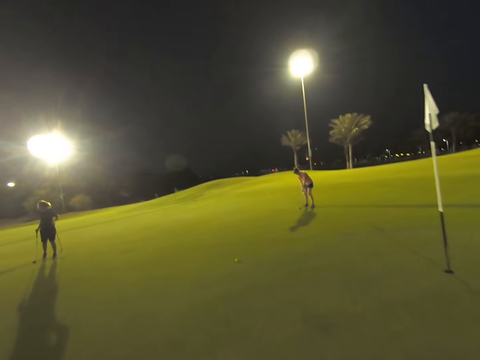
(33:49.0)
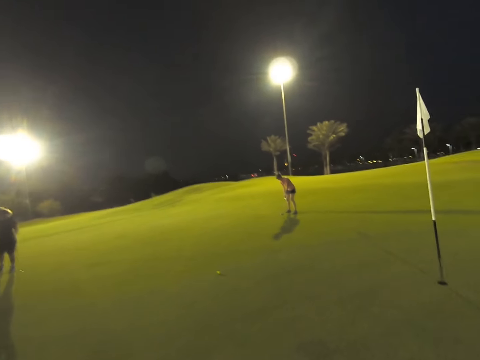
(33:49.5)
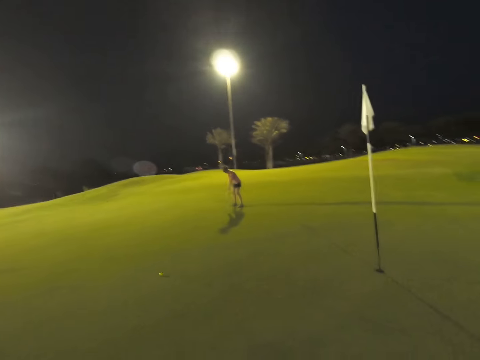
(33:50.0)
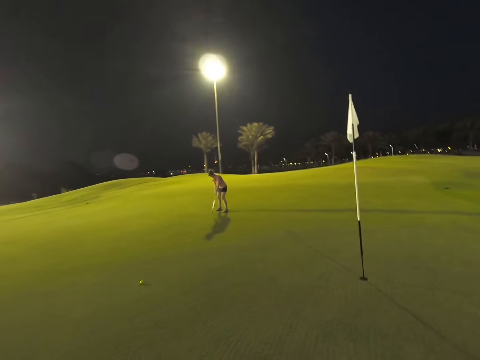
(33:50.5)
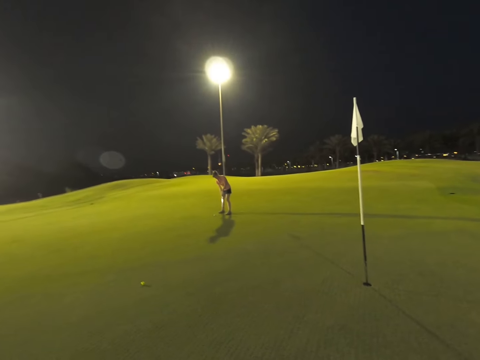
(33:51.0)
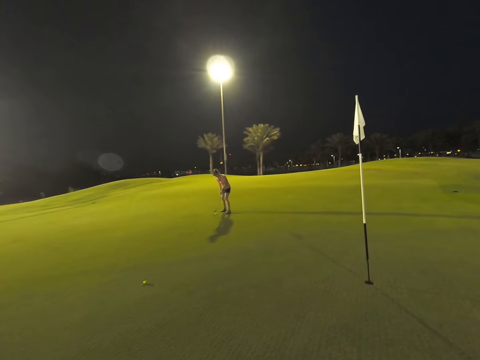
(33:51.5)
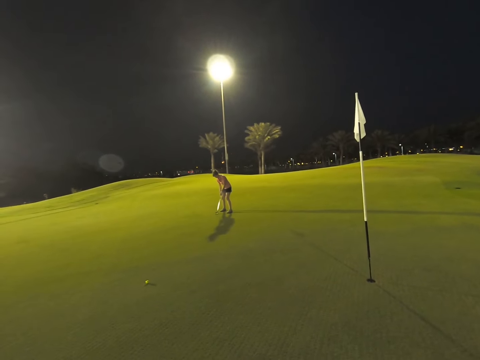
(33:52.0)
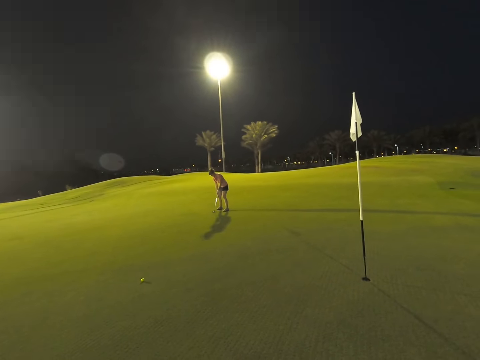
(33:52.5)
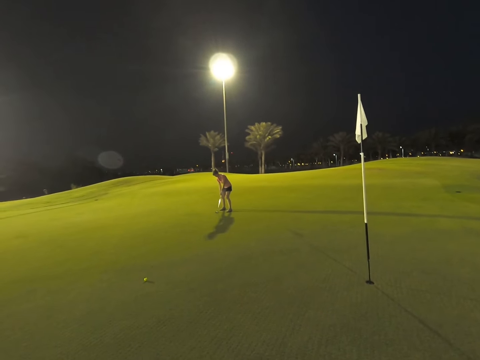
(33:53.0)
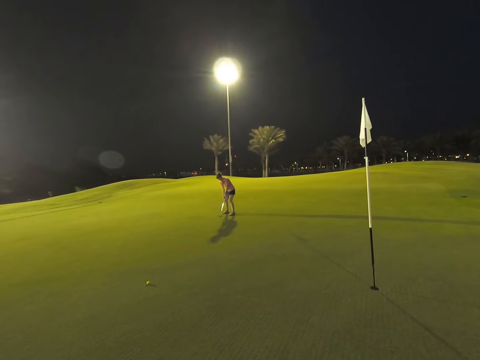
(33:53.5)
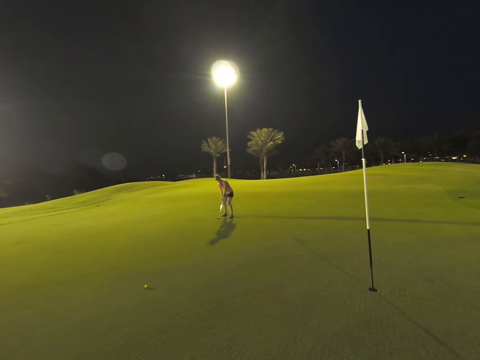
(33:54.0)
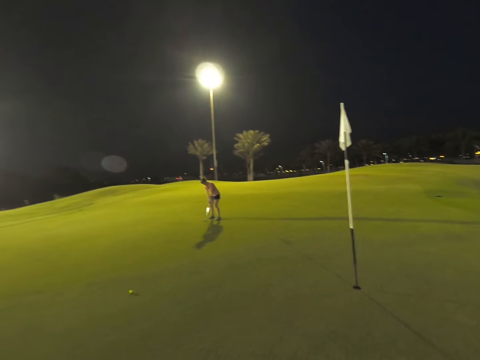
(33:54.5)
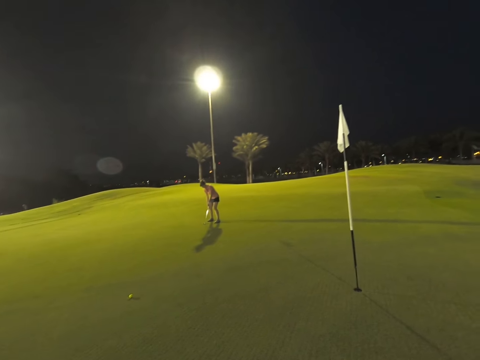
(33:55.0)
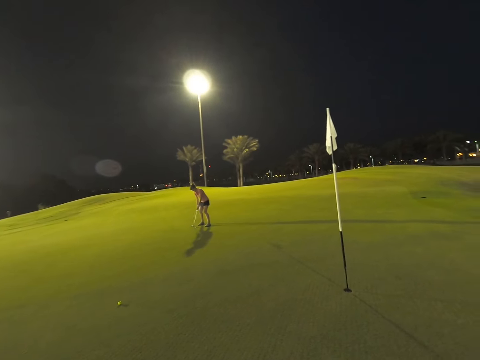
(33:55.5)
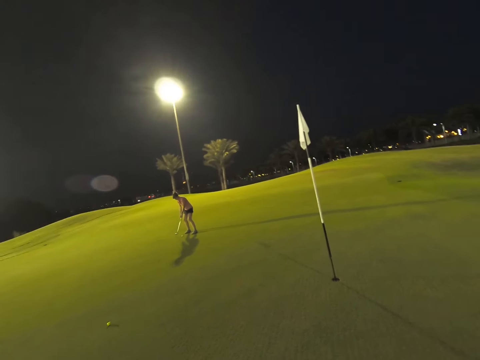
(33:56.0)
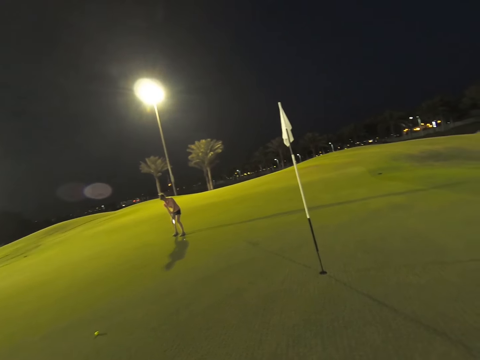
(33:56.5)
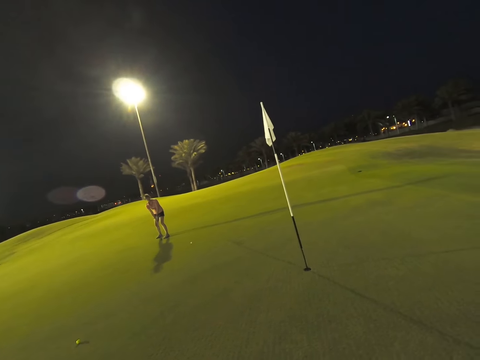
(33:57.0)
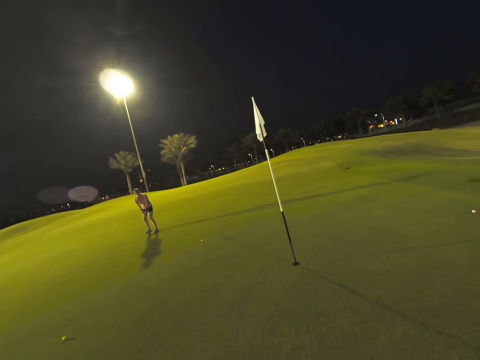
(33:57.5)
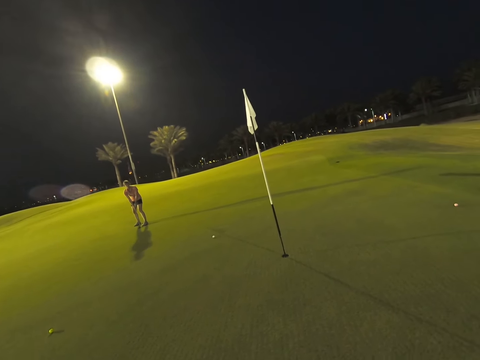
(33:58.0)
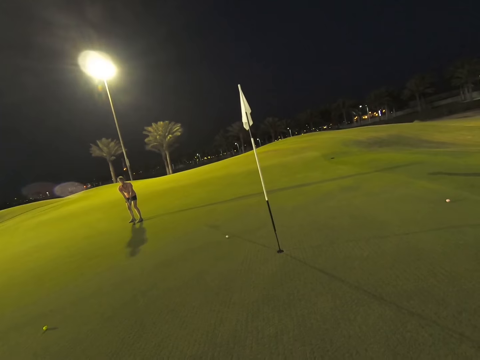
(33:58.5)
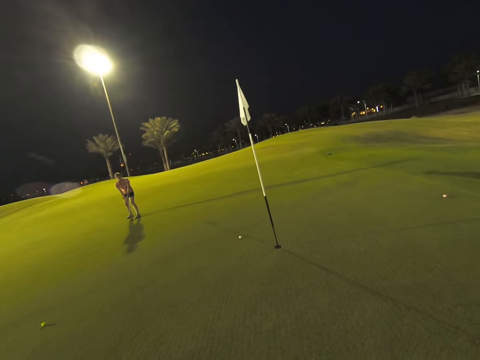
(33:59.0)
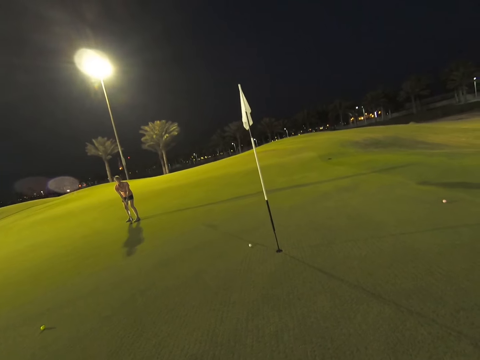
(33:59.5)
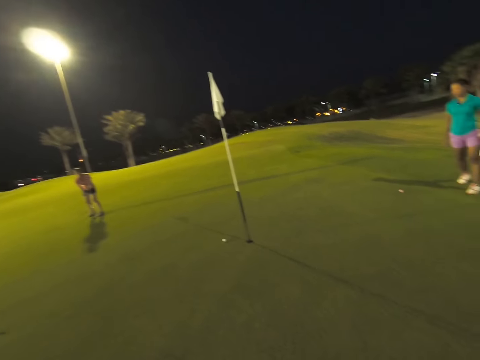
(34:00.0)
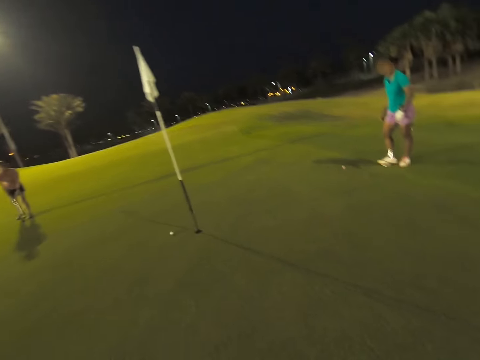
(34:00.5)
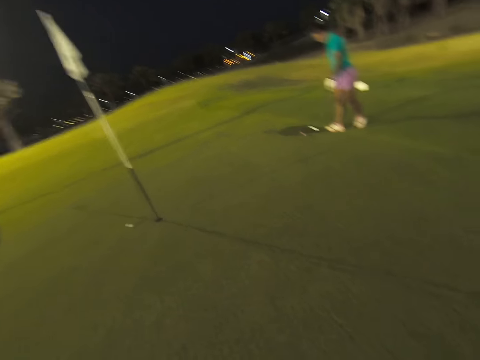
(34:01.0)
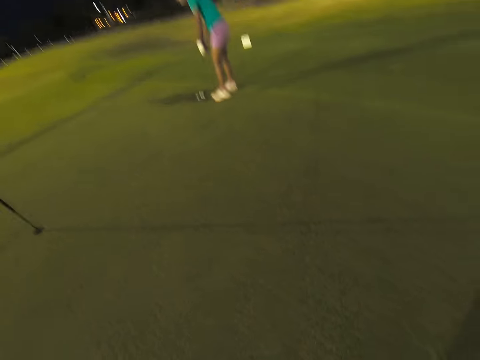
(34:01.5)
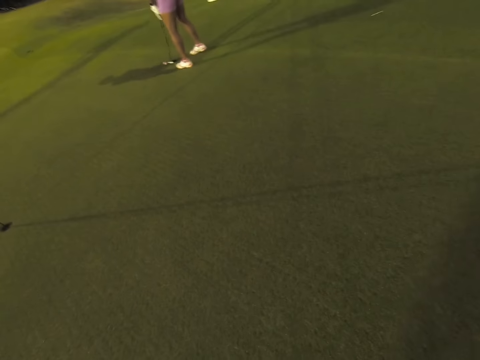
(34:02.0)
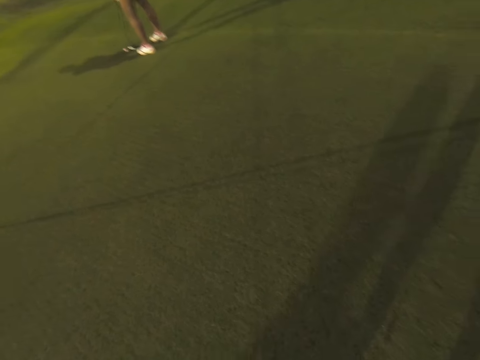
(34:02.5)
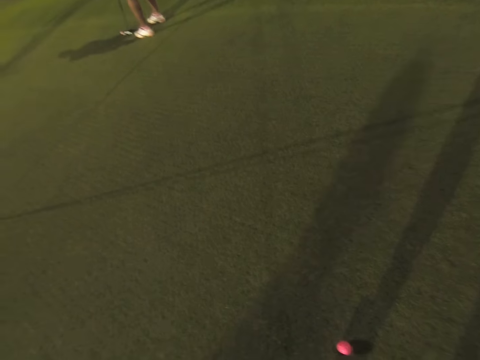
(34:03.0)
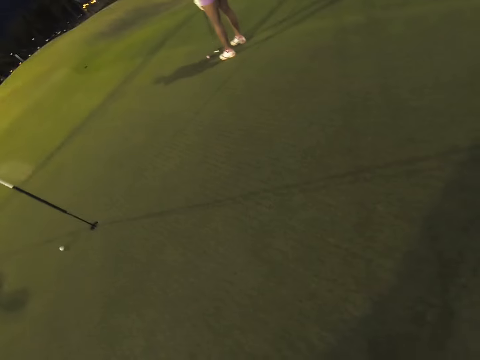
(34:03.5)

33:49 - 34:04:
A woman walks, holds two sticks in her hand. The camera wearer stares around the field. Another woman hits the ball.

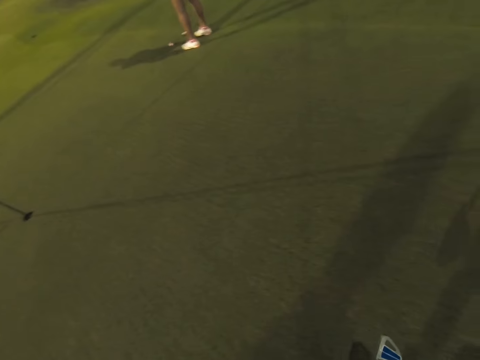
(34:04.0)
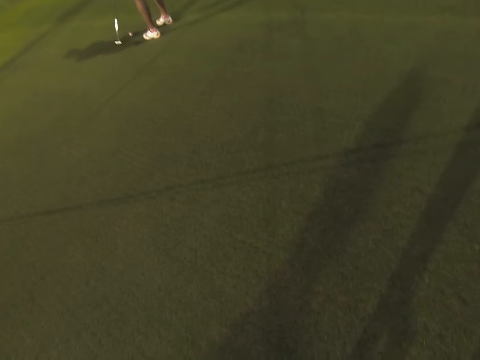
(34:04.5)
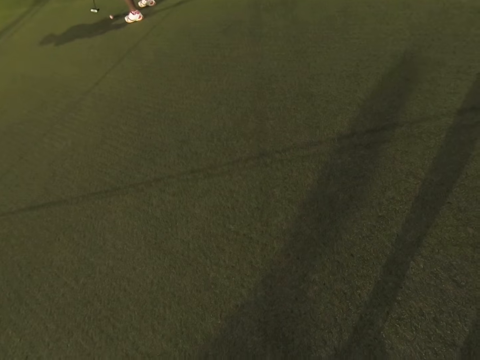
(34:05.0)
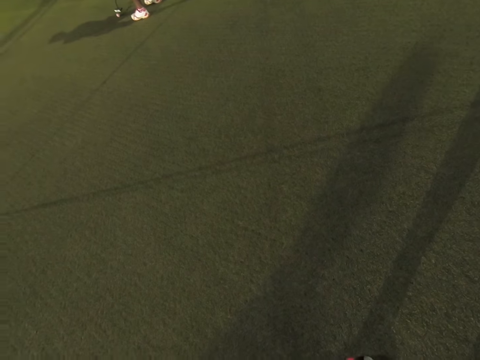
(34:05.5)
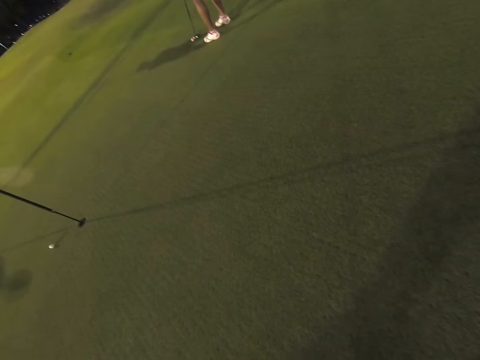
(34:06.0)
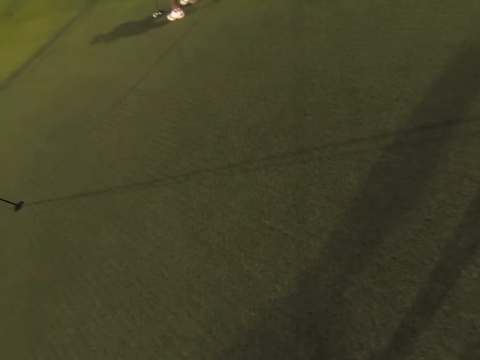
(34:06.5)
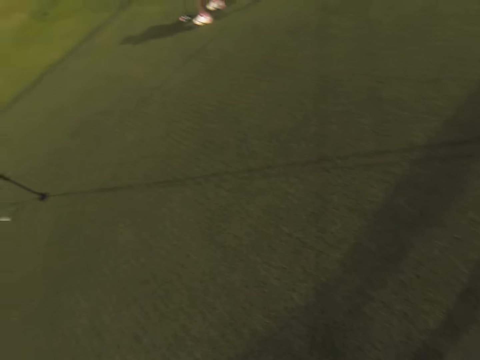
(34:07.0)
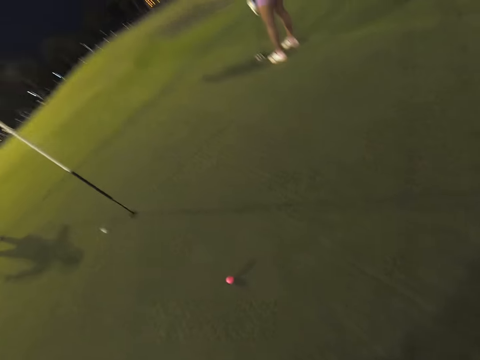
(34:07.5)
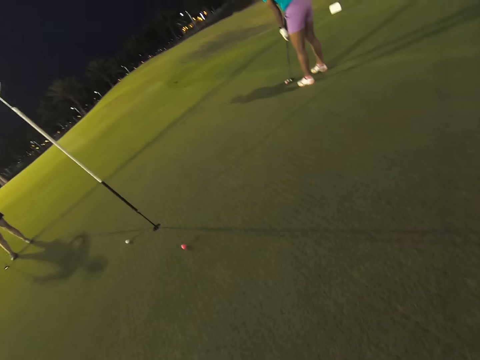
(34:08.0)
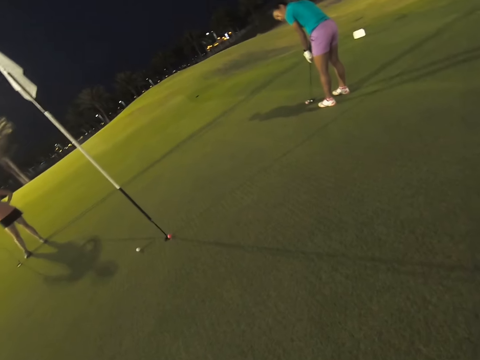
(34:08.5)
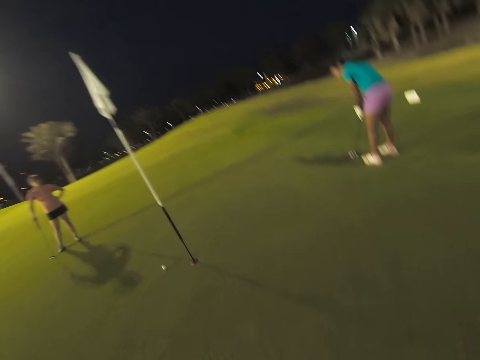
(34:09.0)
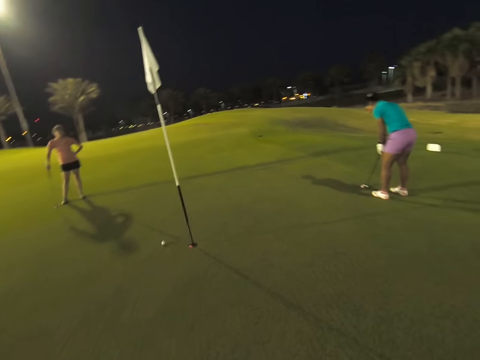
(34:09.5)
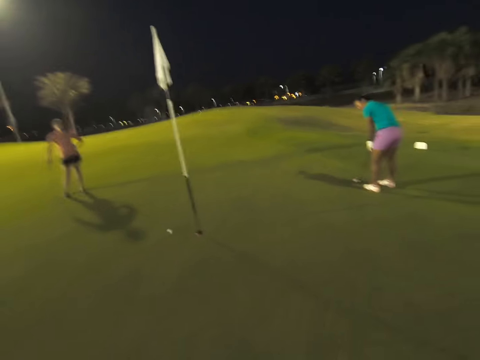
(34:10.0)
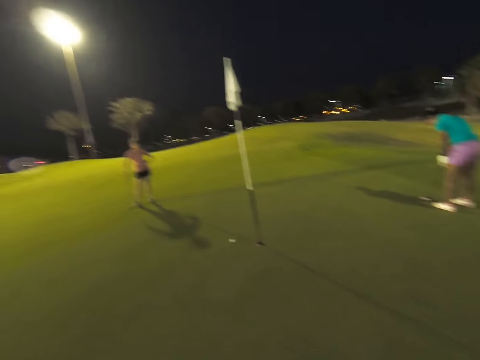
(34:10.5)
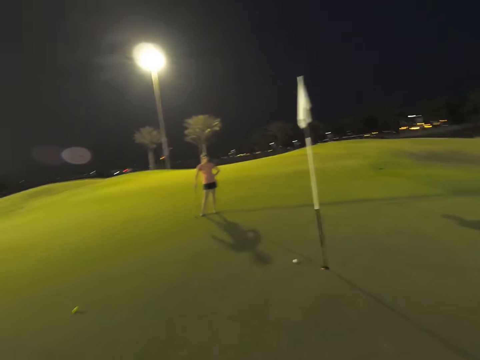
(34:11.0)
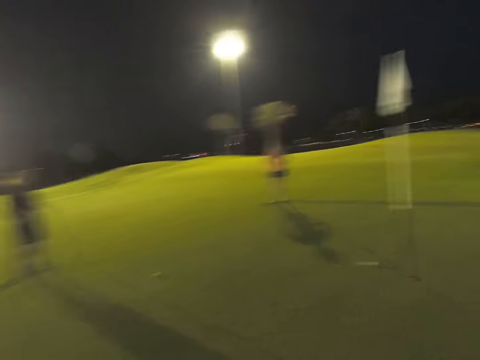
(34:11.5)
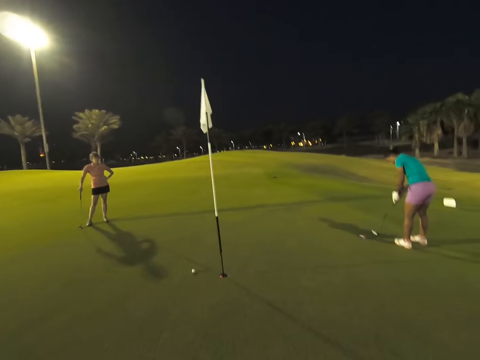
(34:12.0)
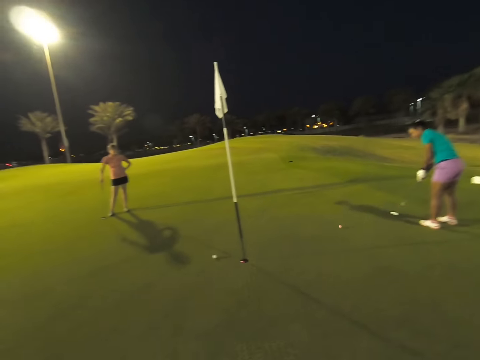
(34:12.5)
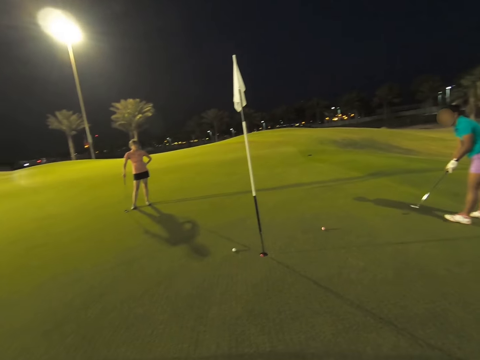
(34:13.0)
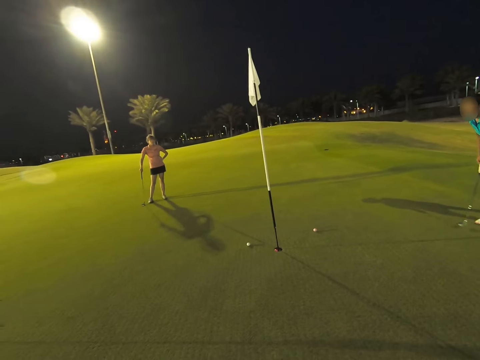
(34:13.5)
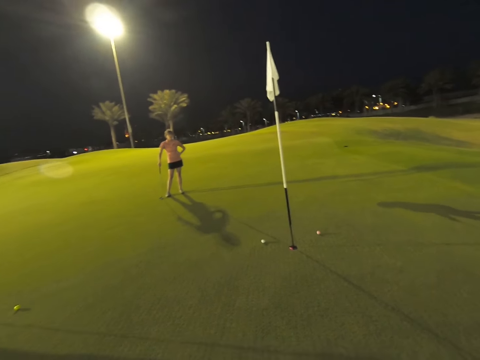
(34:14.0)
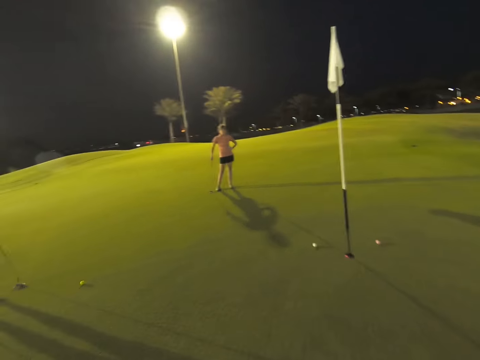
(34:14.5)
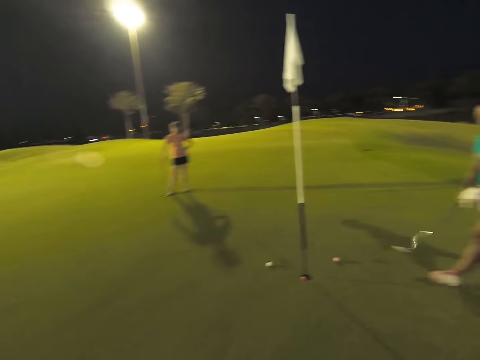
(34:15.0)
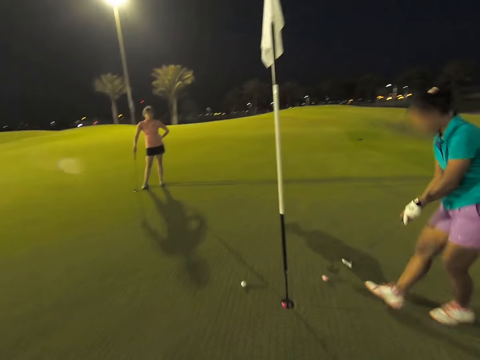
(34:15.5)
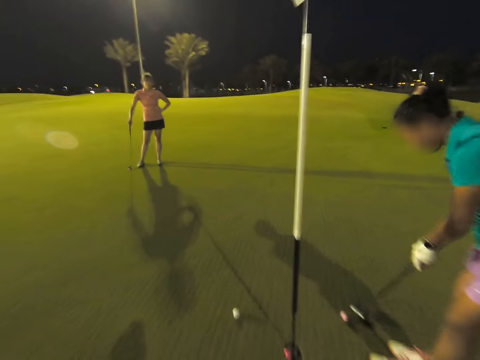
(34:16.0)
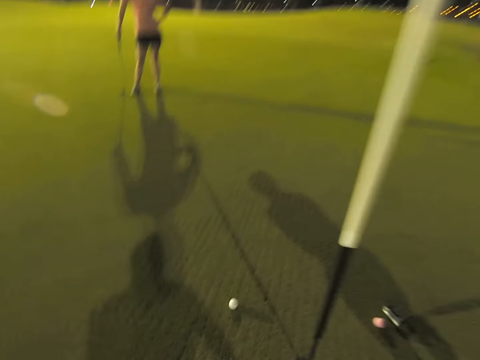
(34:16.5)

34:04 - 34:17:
The camera wearer plays the golf. They stare around the field. A woman hits the ball.
